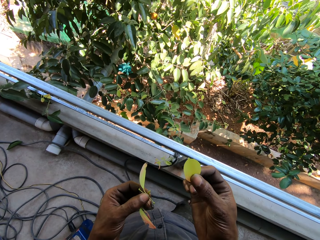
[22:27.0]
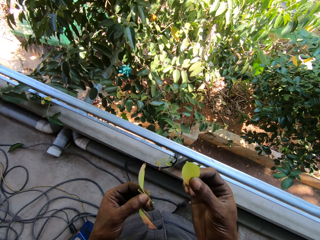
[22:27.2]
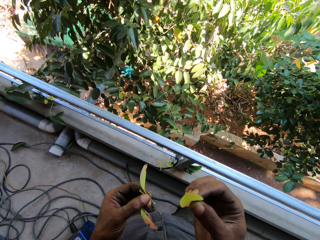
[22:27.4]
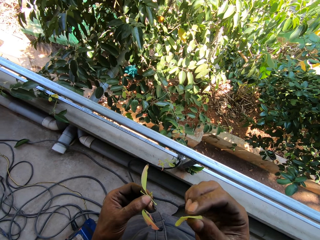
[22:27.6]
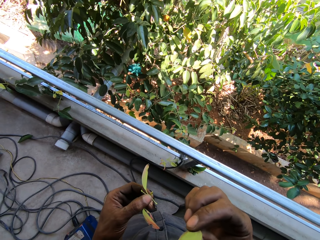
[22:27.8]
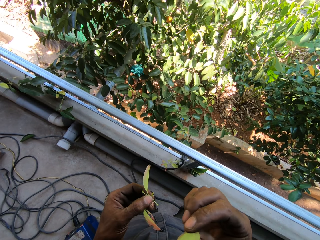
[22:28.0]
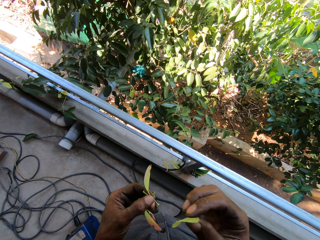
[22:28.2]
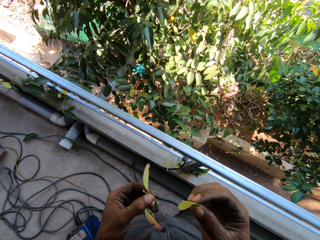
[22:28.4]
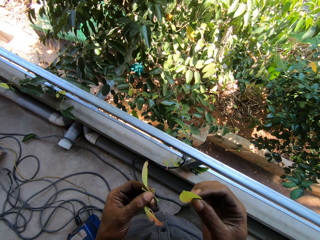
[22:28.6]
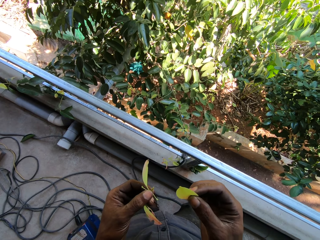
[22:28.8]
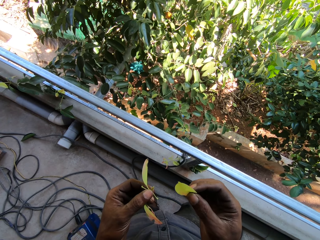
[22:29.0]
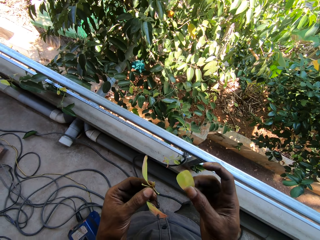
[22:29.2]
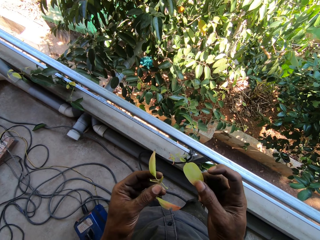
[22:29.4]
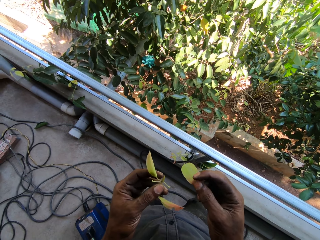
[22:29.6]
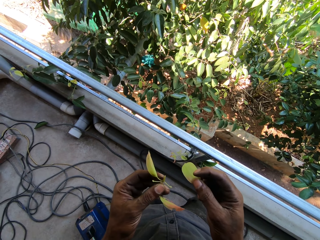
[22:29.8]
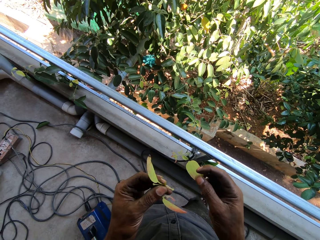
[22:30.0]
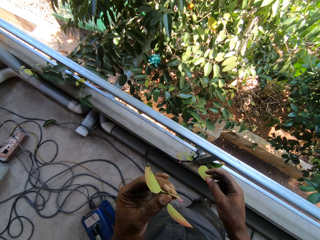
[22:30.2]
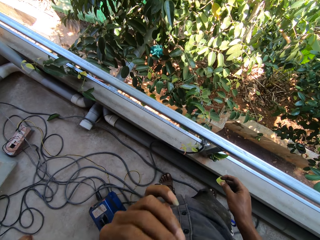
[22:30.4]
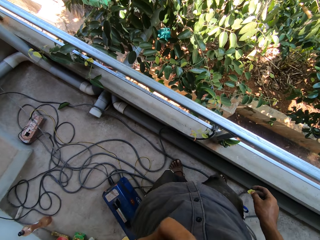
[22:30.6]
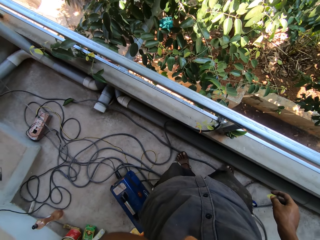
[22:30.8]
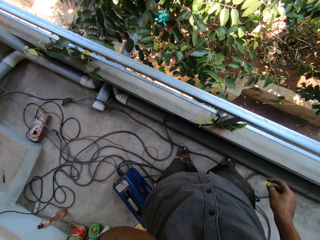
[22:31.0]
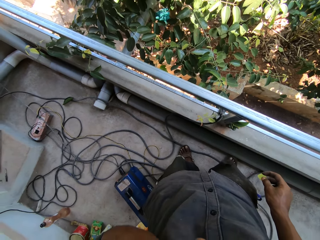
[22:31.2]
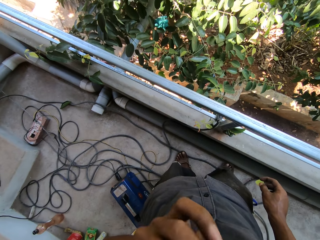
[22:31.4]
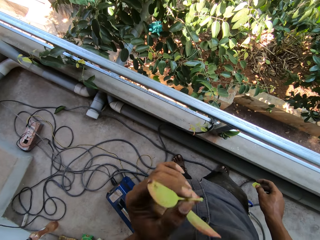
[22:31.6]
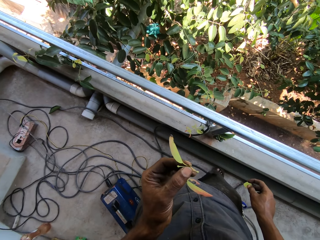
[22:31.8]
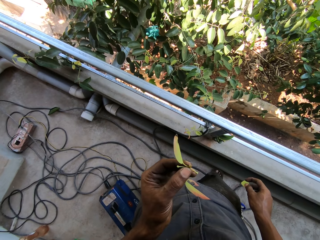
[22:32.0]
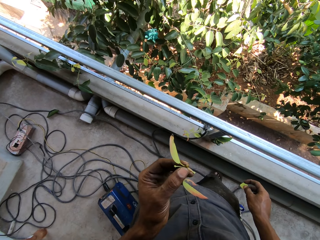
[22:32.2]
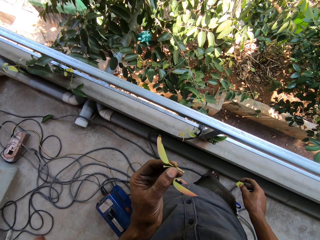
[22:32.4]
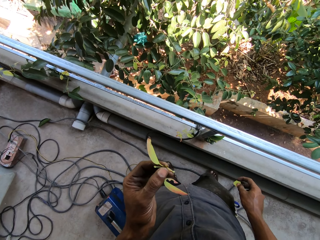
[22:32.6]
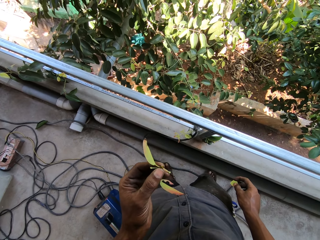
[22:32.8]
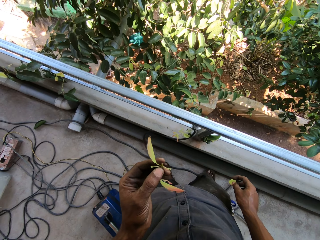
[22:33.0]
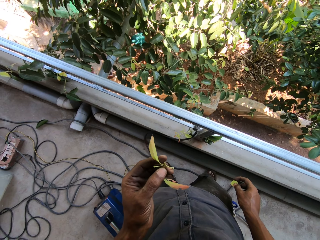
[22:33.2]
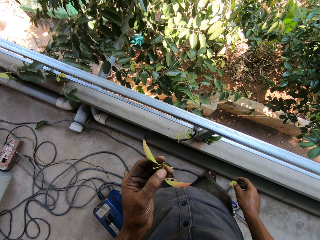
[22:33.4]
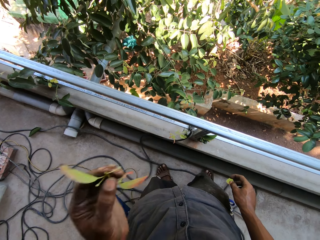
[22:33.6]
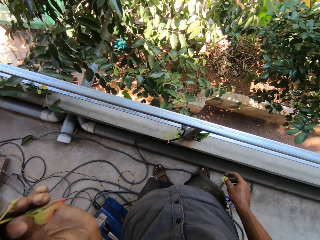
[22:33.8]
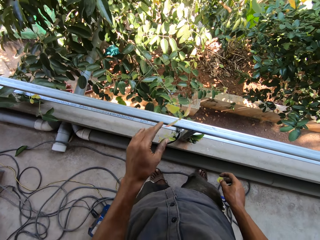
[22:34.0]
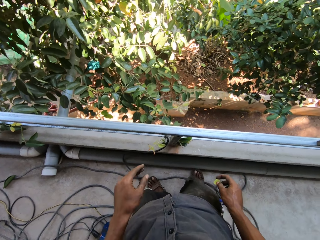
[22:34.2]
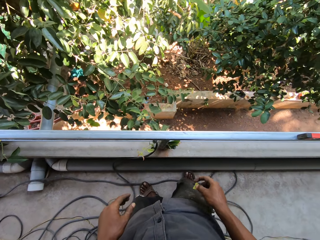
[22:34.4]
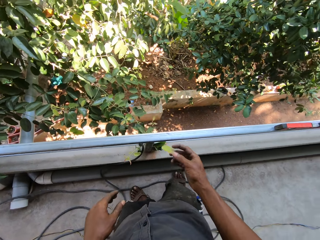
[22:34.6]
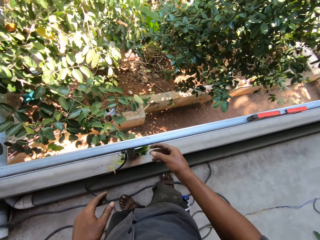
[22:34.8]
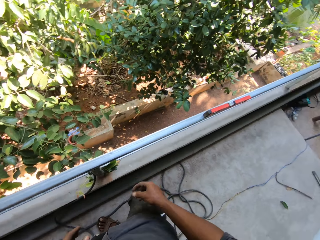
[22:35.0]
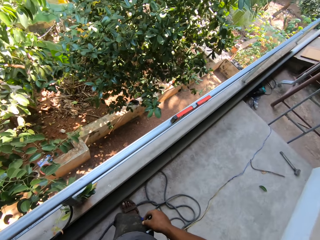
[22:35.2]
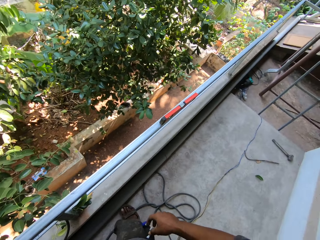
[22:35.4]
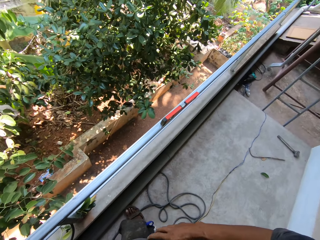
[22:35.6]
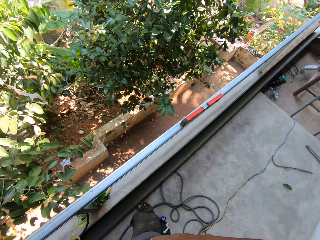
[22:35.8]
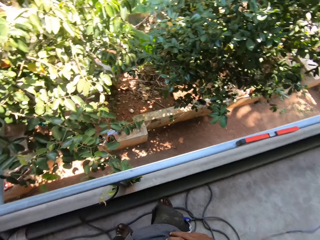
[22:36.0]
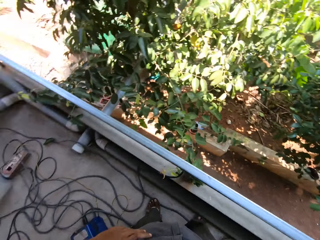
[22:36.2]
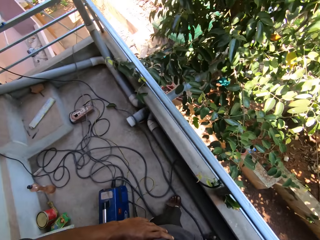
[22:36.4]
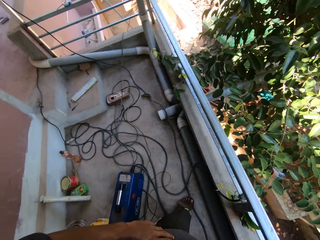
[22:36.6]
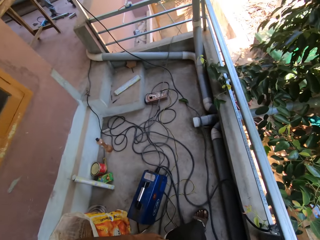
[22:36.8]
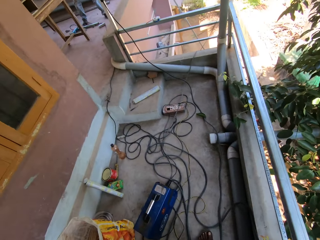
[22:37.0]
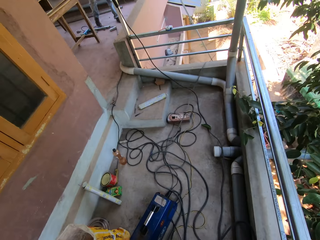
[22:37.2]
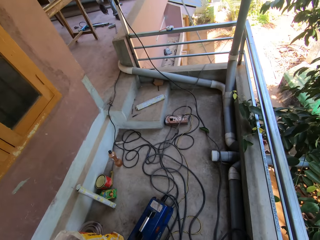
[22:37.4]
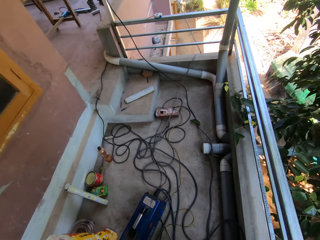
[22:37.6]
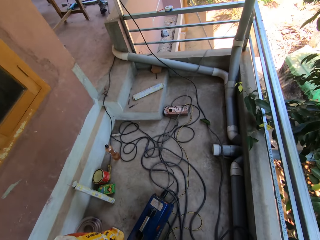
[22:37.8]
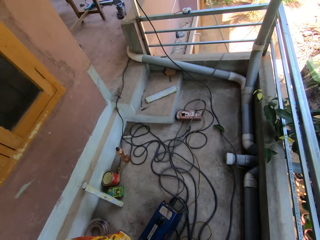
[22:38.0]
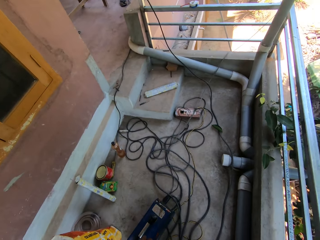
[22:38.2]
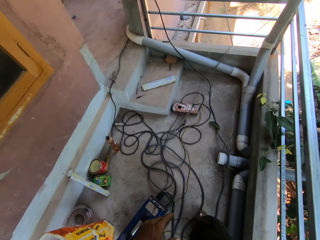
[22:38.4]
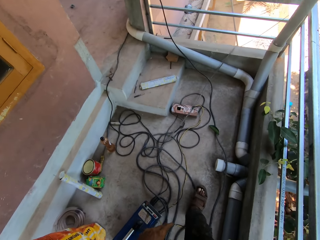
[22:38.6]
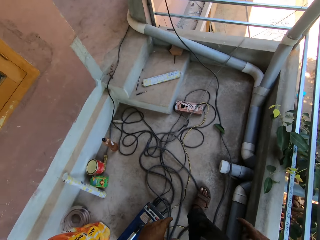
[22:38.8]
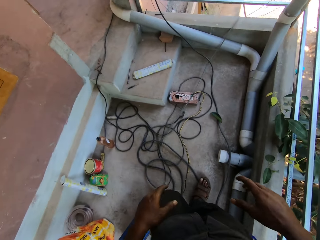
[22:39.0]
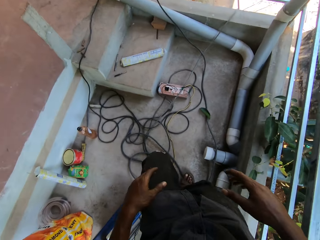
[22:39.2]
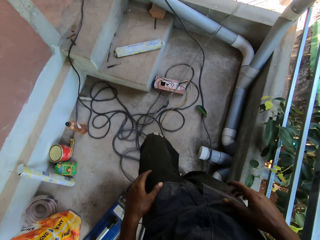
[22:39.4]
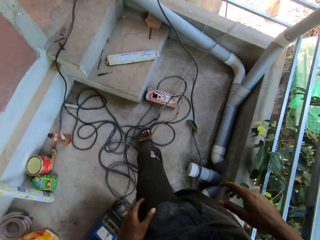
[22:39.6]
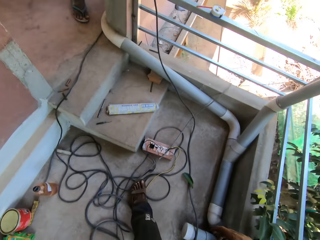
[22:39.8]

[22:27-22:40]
The camera wearer bites the leaf. He stares at the leaf. He raises the branch with his left hand. He bites the leaves. He stares at the leaves. He throws the branch with his left hand. He throws the leaf with his right hand. He stares around. He converses with a man. He moves around.

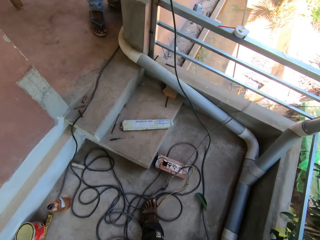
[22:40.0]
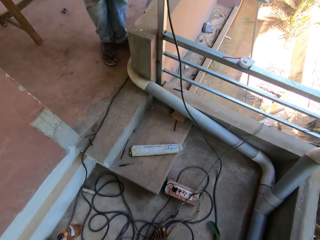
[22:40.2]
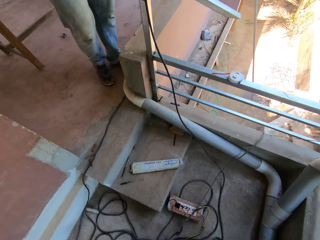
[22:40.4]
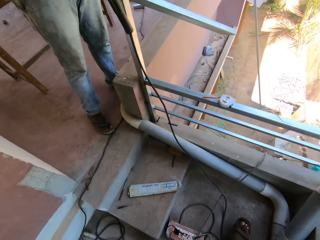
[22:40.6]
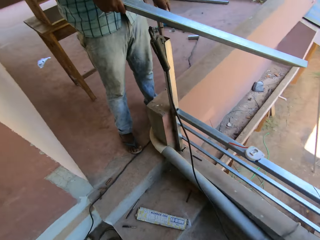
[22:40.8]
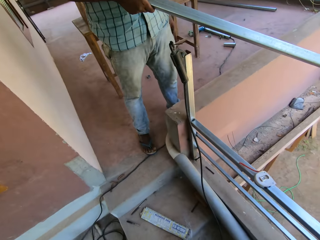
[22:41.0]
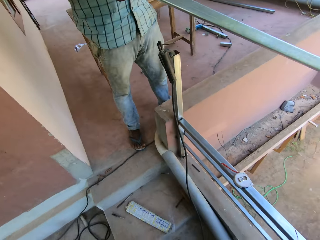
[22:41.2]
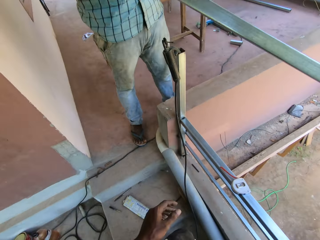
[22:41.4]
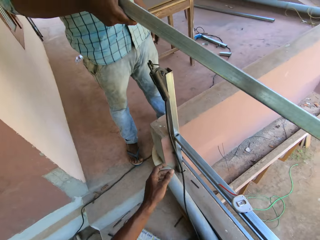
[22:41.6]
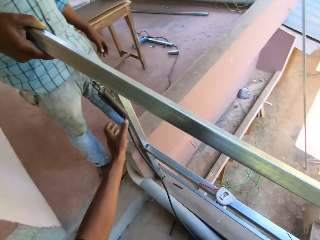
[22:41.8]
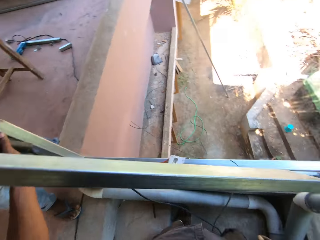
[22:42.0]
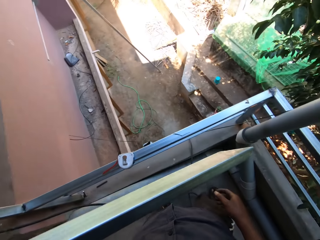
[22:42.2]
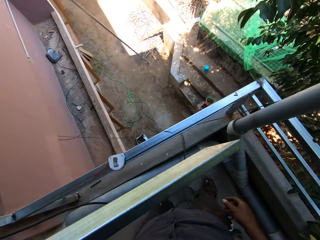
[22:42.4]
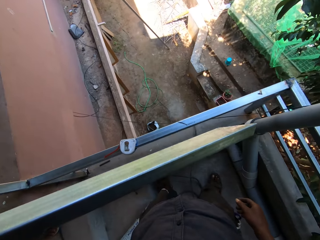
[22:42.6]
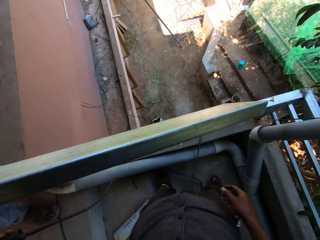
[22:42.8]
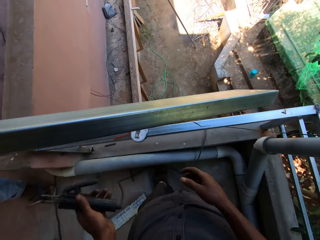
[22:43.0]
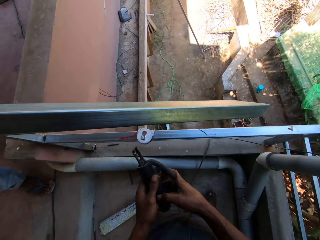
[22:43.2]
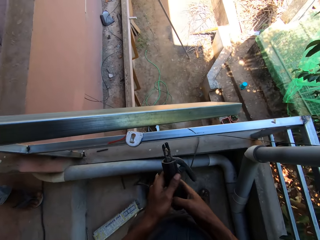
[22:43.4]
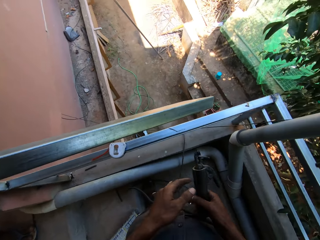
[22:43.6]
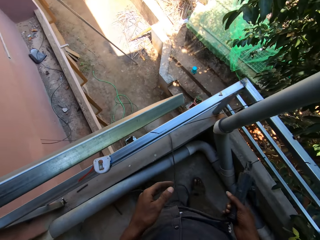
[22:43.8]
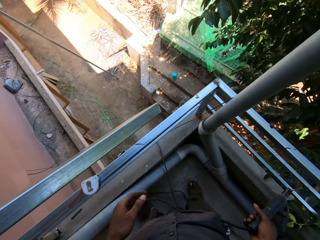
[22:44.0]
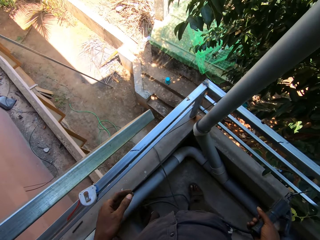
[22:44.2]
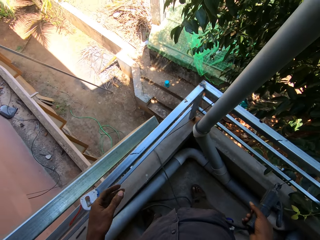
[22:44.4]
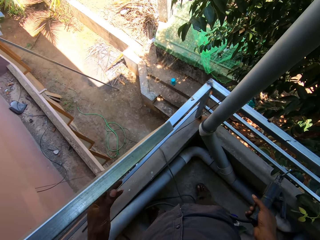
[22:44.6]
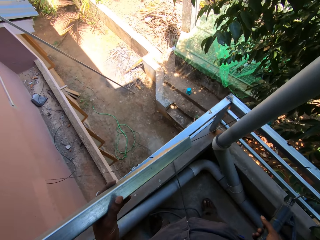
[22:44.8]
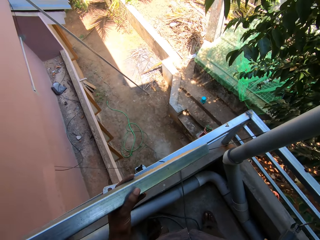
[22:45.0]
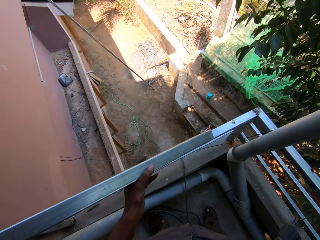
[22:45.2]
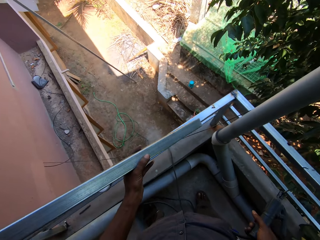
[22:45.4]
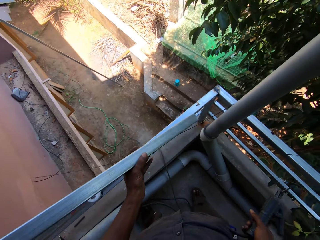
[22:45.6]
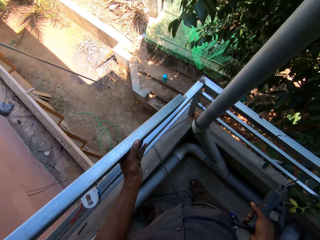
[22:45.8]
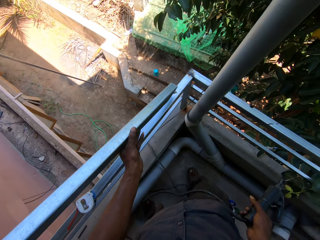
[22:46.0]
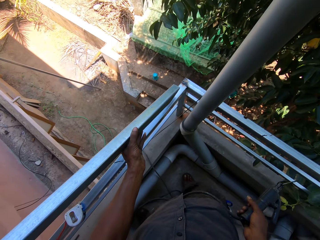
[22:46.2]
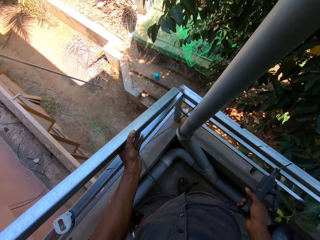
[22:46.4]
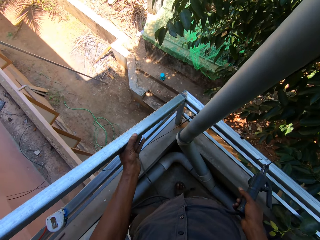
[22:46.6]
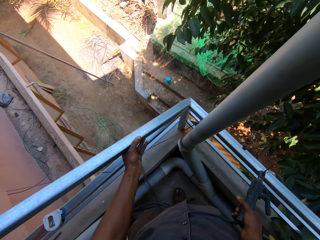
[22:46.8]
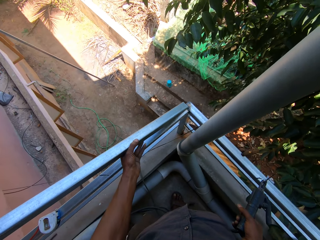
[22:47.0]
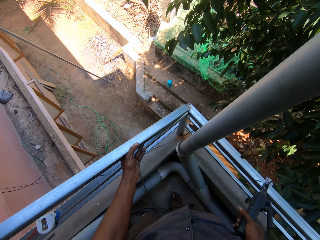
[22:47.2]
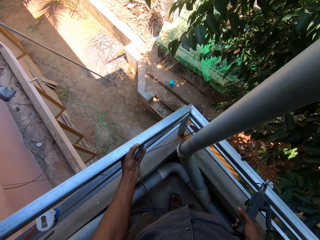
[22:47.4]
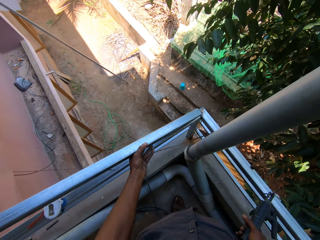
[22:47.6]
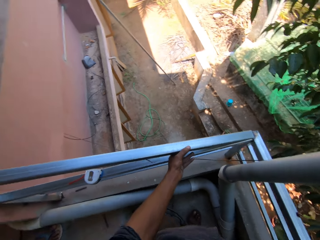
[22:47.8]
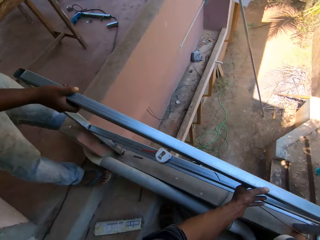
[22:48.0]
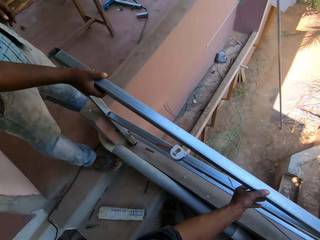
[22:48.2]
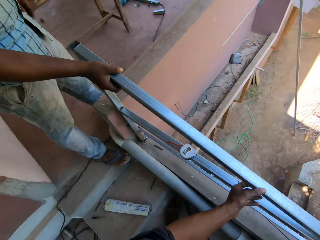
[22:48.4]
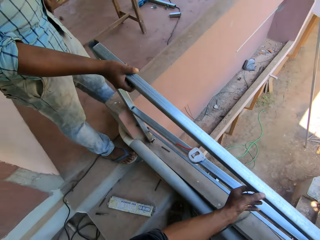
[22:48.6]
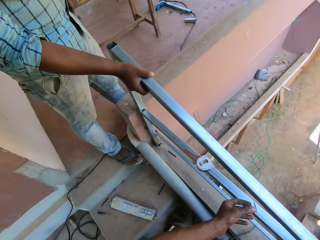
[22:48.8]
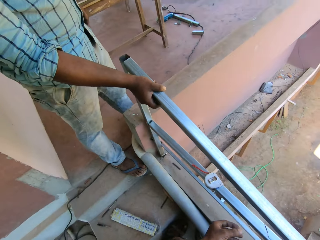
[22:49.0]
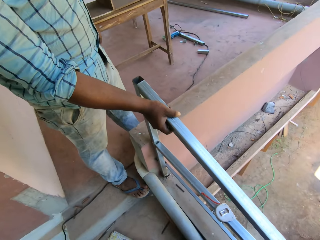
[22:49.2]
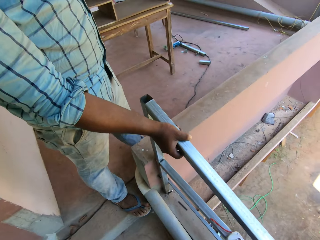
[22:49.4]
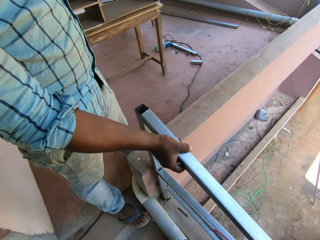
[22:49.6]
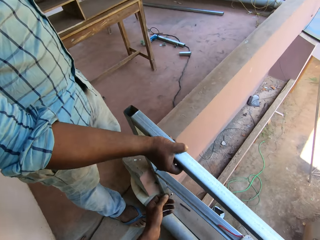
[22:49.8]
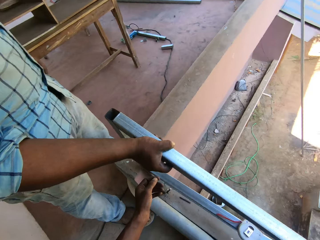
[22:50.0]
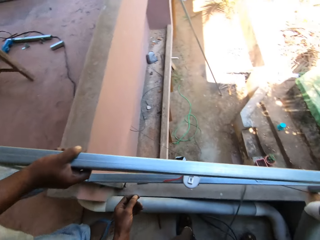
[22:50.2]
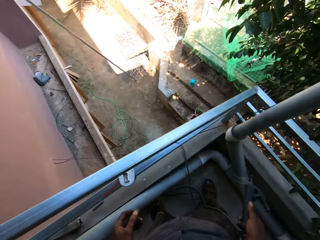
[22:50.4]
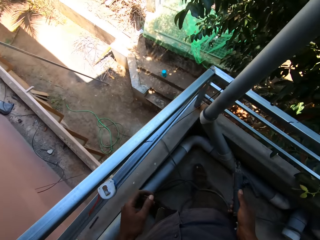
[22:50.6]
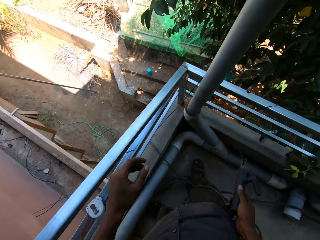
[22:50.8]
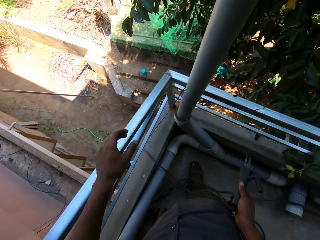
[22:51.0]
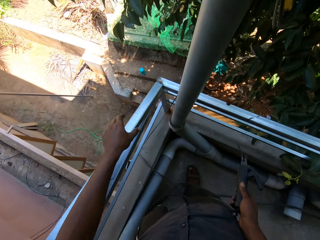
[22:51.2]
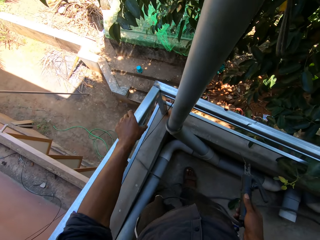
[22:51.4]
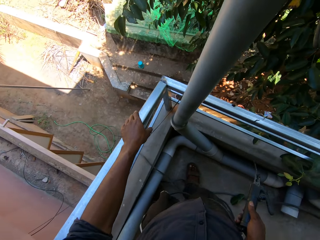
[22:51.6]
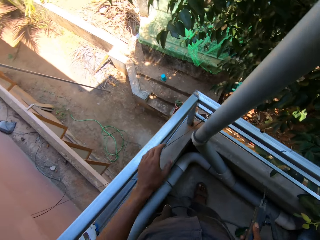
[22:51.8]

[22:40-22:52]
The man stretches the metal rail with his right hand. The camera wearer picks up a welding tool. He holds a welding gun with his left hand. He passes the welding gun to his right hand. He picks up the welding tool with his right hand. He holds the metal rail with his left hand. He places the mild steel box in his left hand on the railing. He joins the metal. He looks around.
